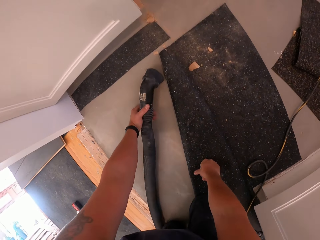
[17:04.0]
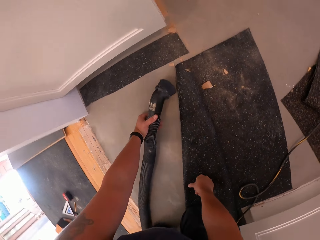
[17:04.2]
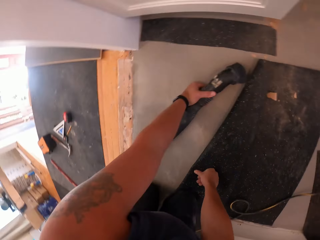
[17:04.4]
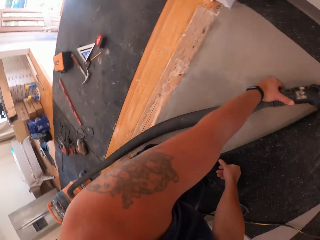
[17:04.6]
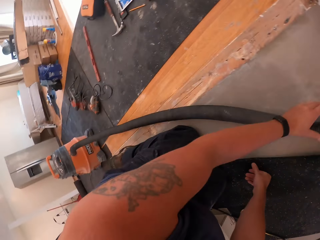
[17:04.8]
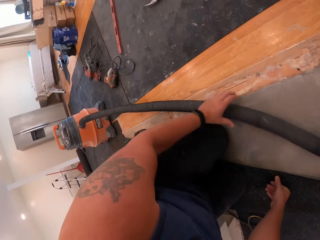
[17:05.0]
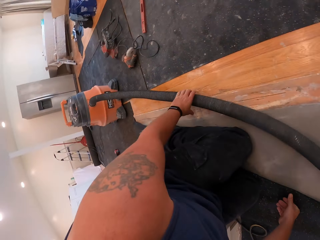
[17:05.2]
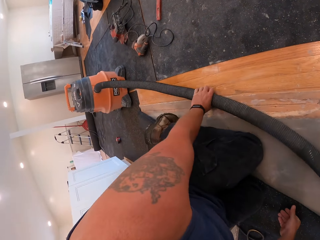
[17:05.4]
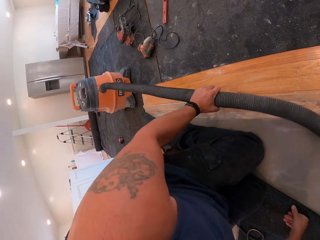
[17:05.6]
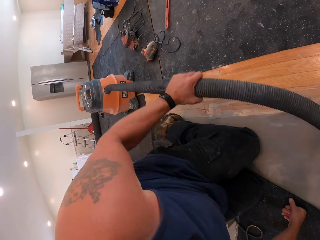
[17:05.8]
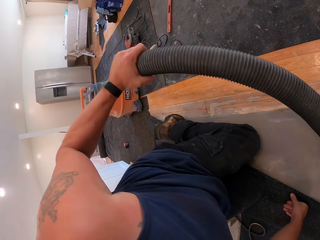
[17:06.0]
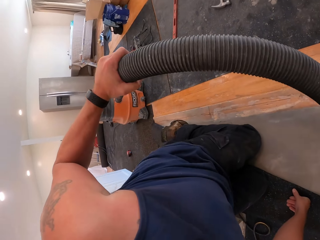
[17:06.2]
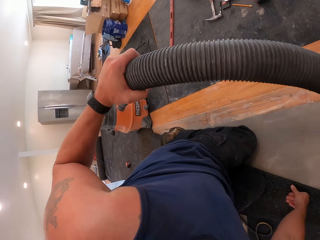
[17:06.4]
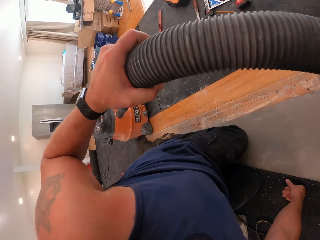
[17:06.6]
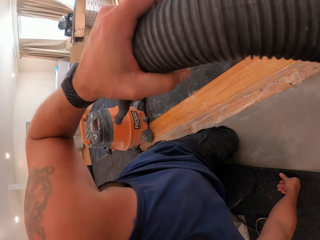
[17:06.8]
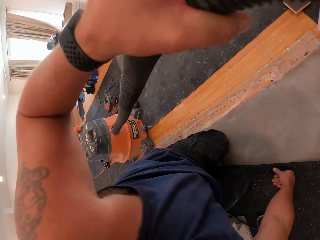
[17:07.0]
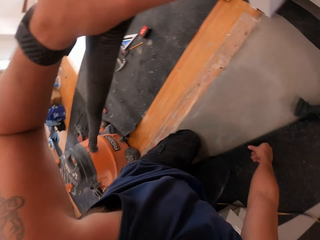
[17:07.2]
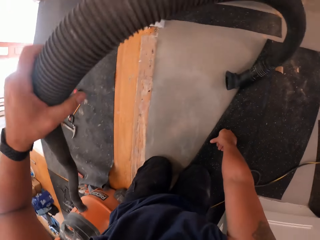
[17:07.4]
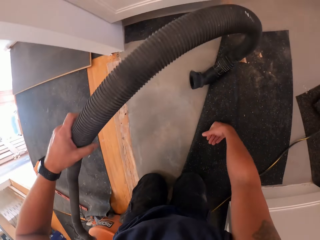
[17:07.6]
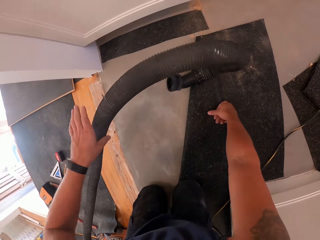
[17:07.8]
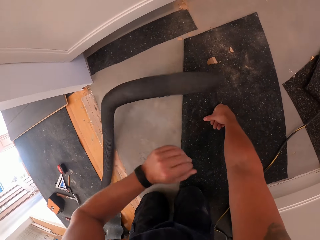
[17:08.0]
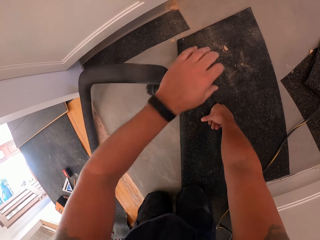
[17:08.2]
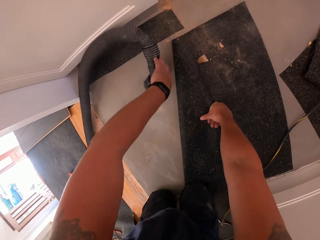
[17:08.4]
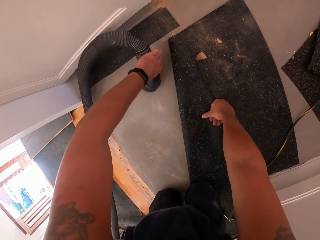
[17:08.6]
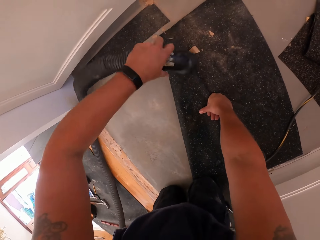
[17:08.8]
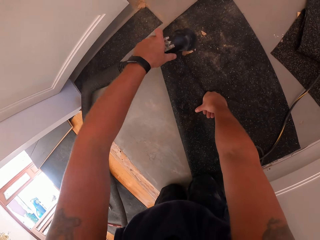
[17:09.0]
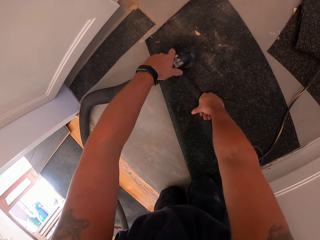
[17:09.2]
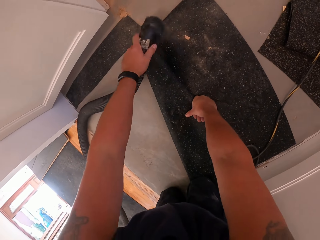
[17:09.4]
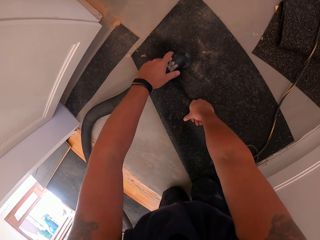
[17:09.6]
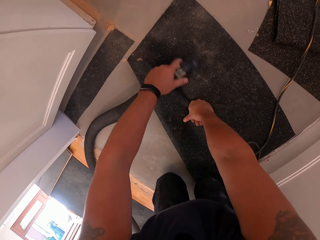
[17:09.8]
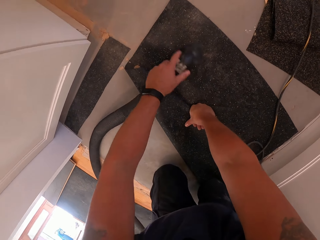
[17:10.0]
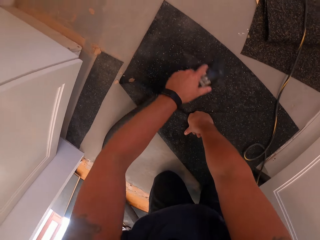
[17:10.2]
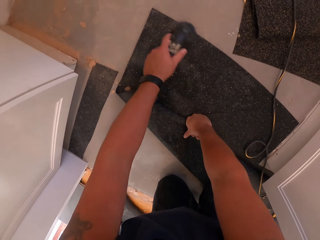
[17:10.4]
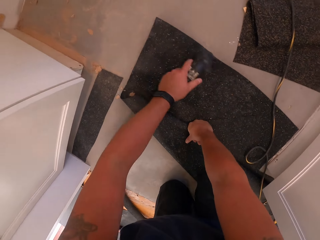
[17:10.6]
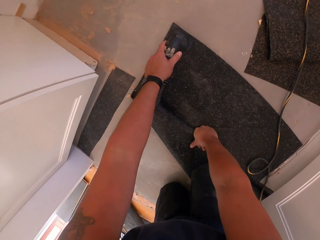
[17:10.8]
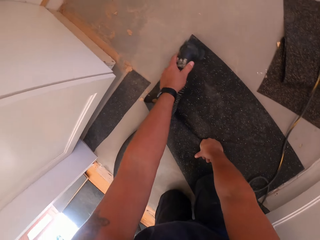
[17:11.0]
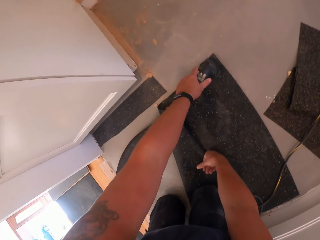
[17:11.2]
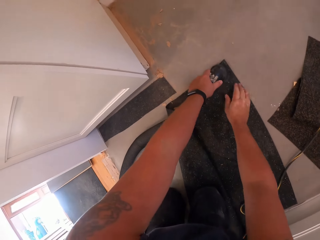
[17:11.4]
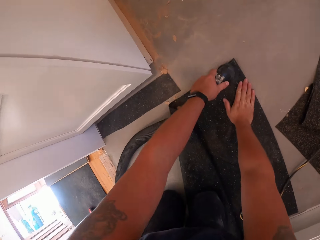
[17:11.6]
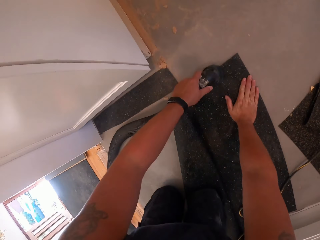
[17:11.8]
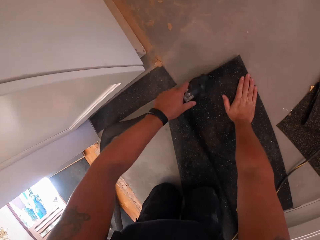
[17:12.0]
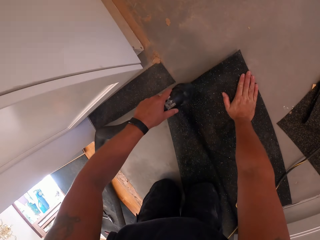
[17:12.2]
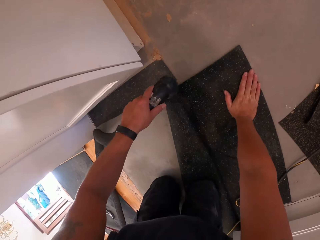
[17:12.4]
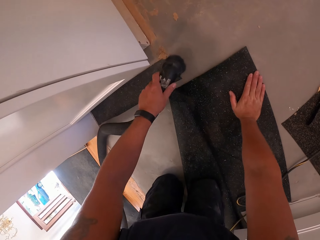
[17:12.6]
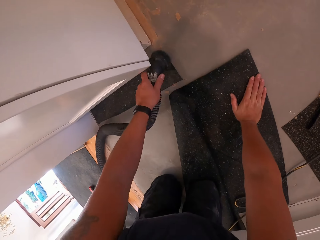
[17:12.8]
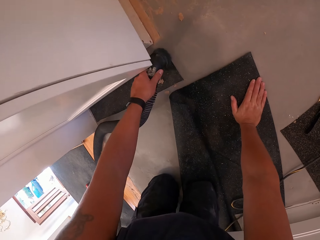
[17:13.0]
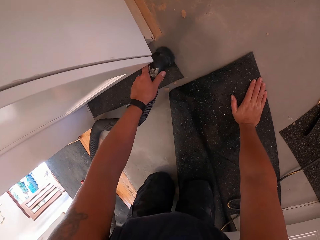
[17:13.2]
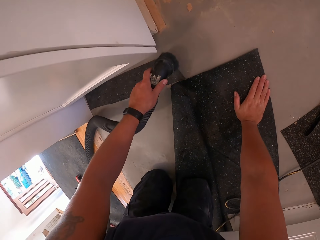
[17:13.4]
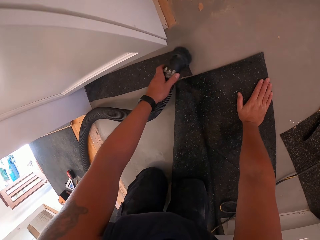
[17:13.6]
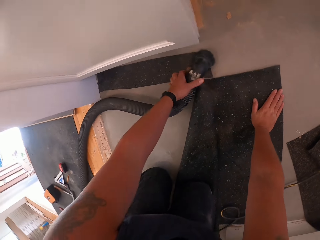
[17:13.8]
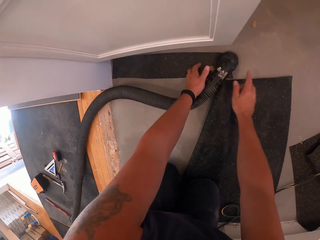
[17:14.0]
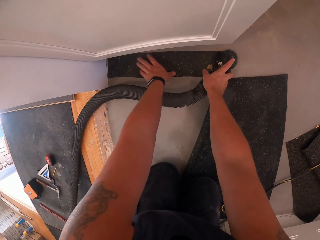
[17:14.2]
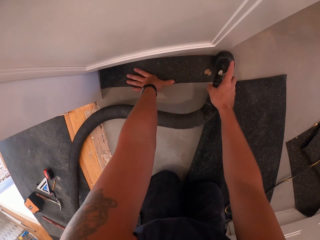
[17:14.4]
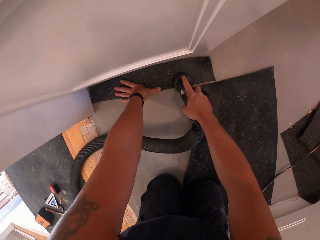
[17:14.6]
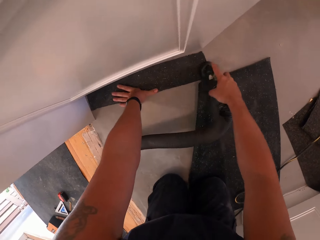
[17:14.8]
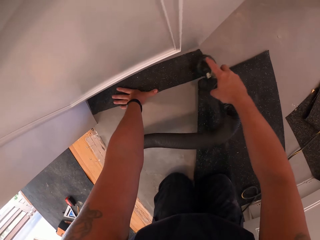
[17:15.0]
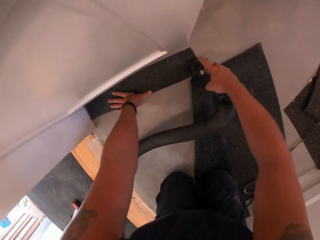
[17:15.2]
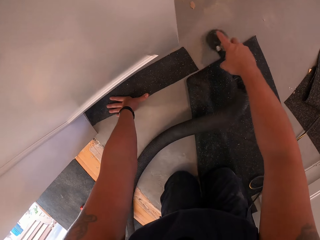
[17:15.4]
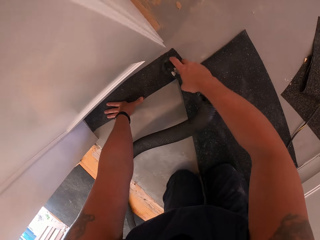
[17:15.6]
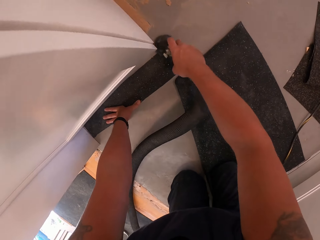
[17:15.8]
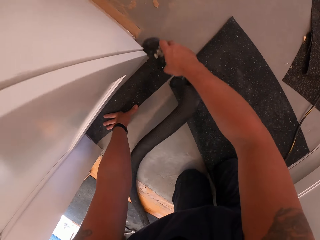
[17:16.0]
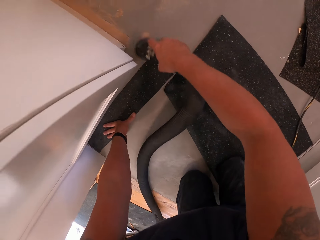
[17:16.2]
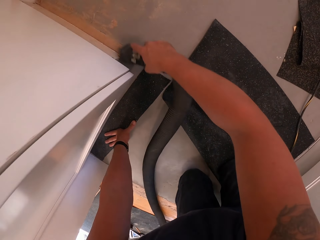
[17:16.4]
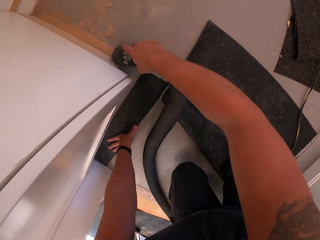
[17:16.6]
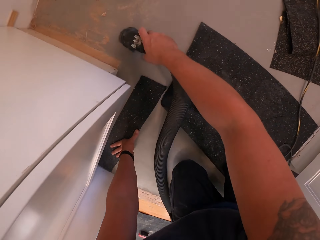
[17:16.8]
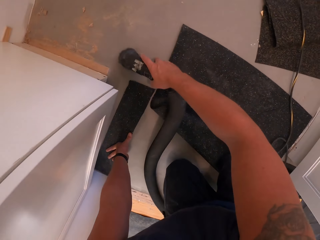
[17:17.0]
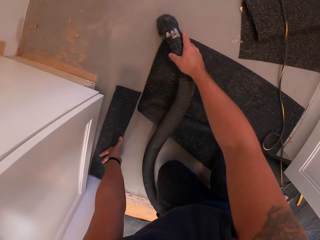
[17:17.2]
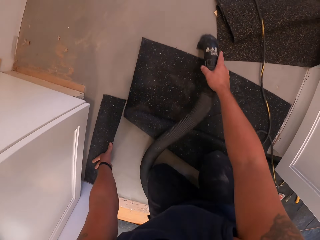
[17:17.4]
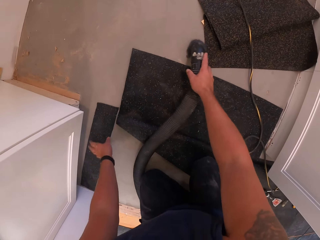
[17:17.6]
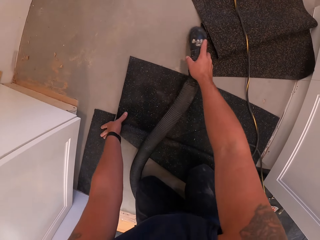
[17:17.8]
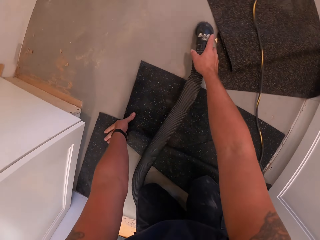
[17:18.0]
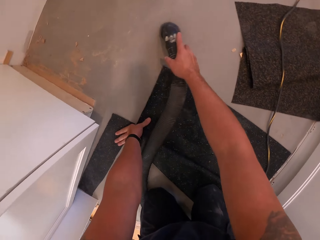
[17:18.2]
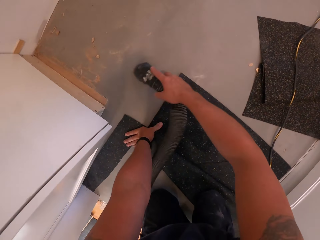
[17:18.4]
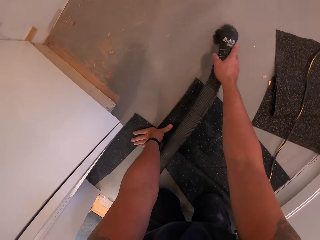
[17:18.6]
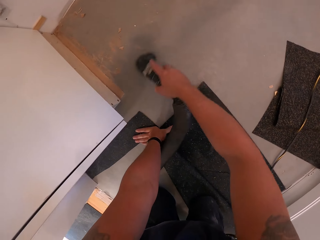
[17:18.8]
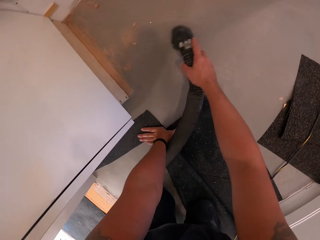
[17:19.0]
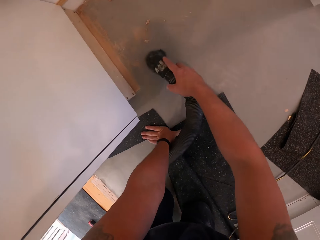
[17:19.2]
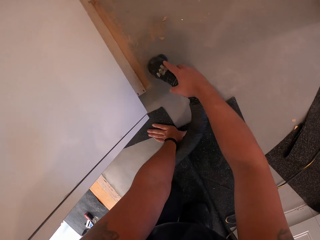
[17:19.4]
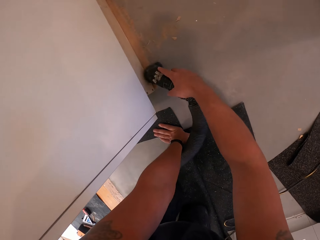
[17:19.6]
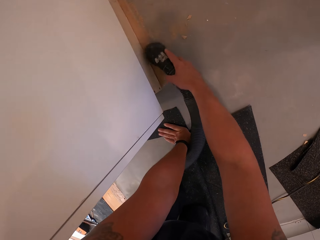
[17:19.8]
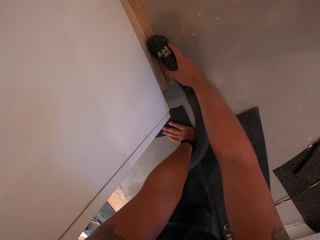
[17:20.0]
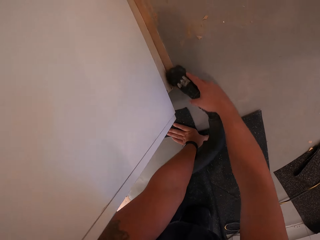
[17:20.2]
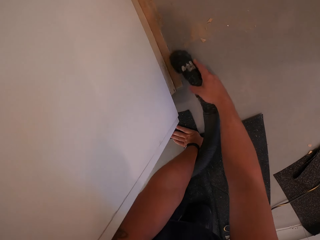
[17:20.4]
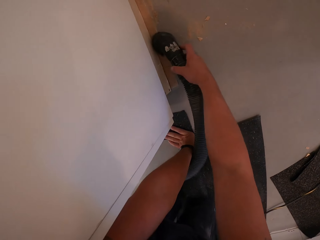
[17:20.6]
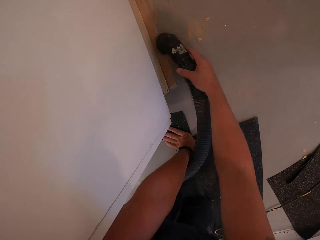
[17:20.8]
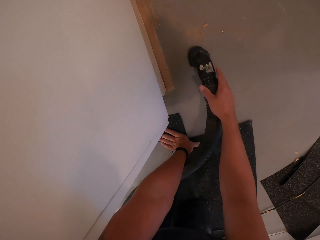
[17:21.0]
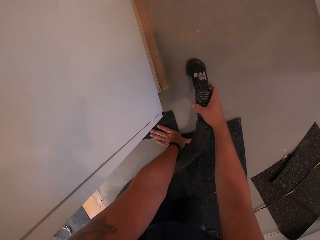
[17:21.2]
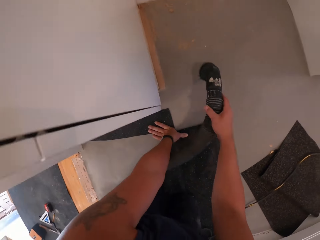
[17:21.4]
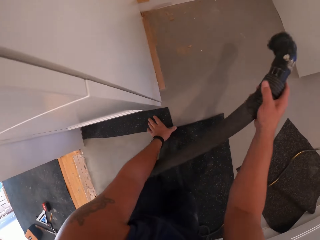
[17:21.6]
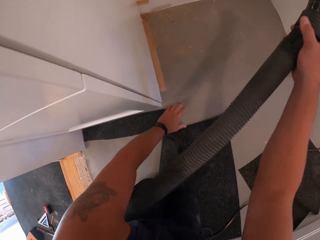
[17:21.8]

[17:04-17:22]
The camera wearer drags the vacuum cleaner with his left hand. He picks up the nozzle of the vacuum cleaner. He vacuums the foot mat with the vacuum cleaner. He vacuums another foot mat with the vacuum cleaner. He drops the vacuum cleaner nozzle on the wood floor. He picks up the vacuum cleaner nozzle from the floor board with his right hand. He vacuums the foot mat with the vacuum cleaner. He vacuums the skirting tiles.

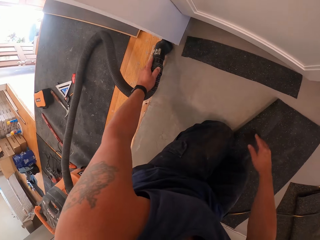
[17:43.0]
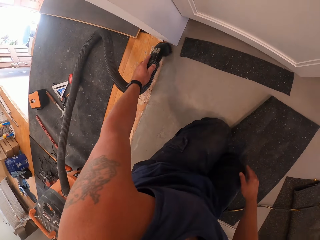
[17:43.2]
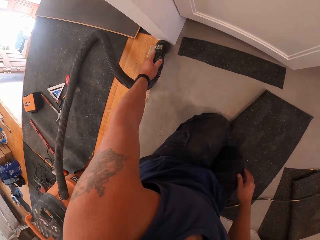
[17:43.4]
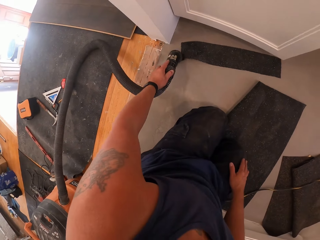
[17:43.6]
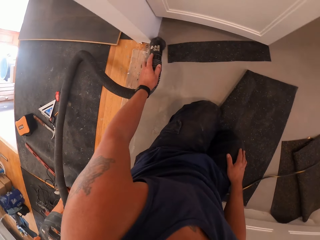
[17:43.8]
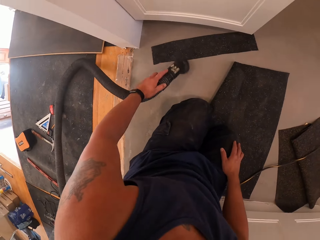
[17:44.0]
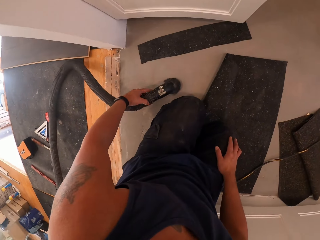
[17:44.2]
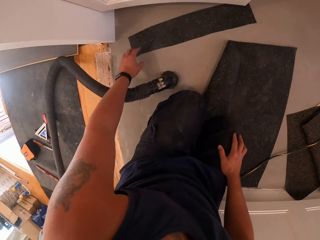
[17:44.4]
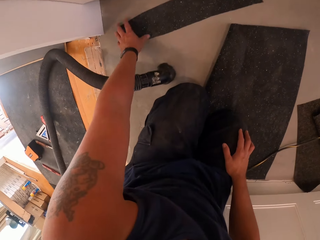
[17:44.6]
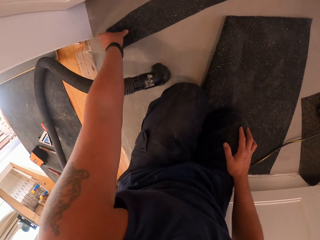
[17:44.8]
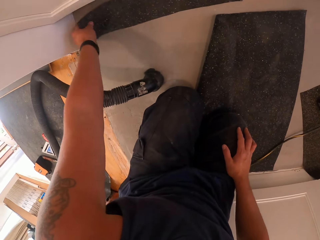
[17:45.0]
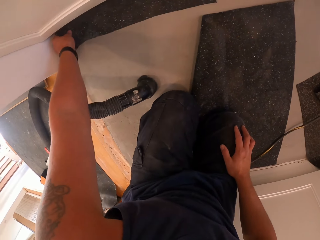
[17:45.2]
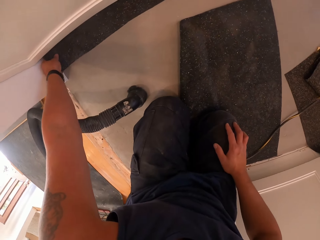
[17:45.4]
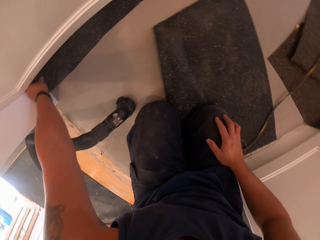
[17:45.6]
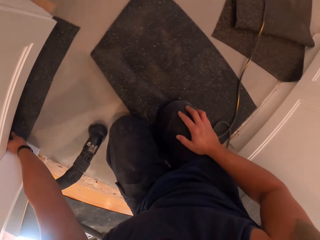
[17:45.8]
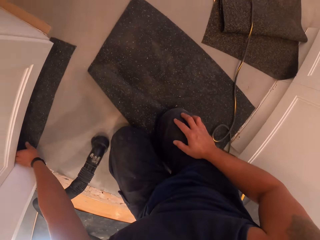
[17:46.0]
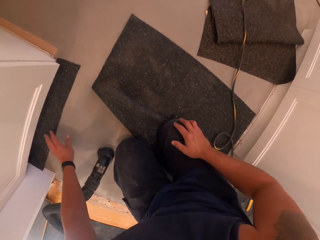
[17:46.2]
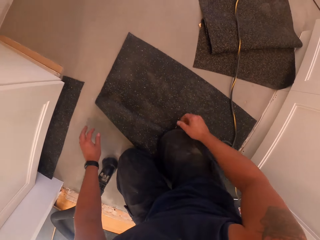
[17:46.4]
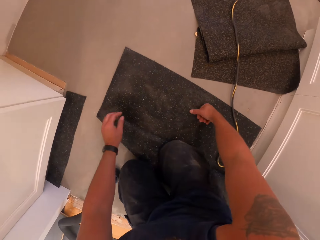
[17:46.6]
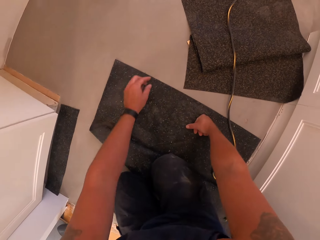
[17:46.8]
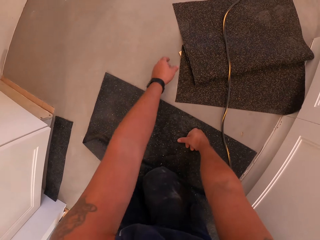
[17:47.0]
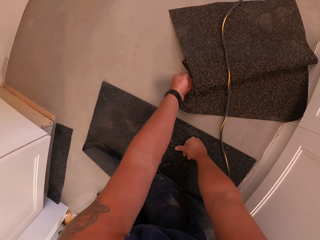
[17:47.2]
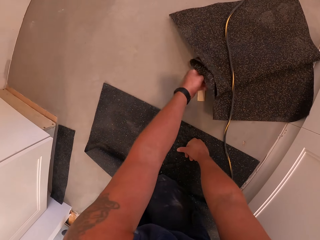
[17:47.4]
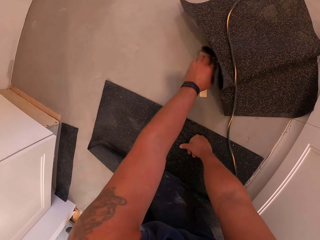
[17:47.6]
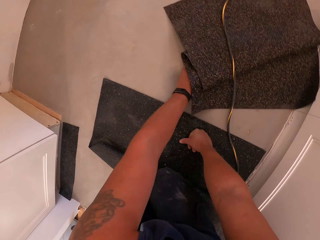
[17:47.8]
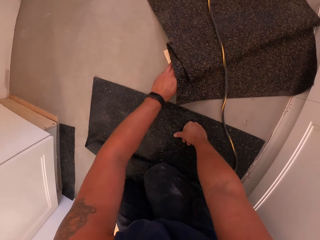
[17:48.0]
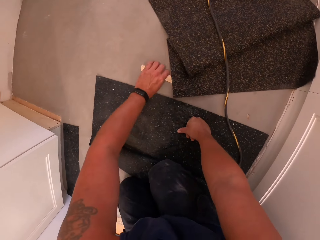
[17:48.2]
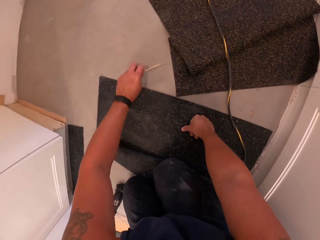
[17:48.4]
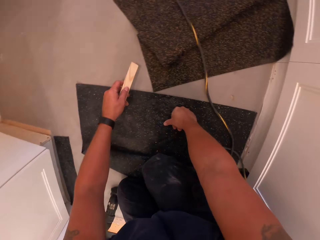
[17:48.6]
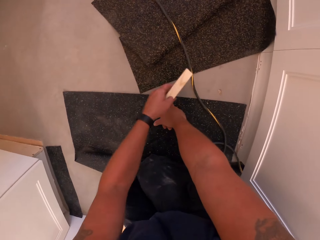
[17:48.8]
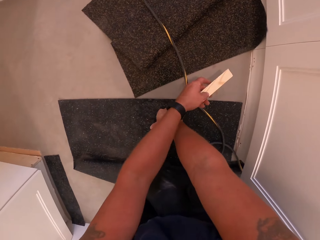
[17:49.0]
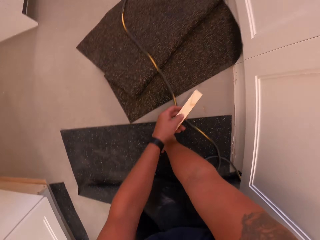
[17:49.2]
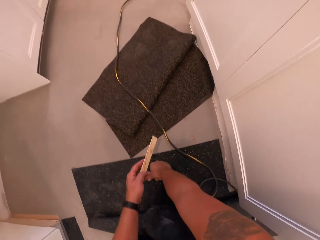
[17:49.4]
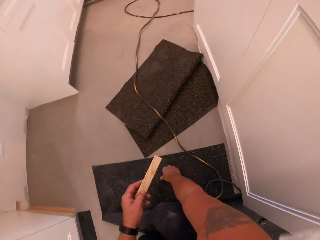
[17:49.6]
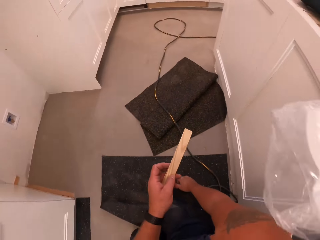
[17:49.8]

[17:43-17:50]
The camera wearer moves the piece of carpet or foot mat towards the wall with his left hand. He places his right hand on the piece of carpet. He lifts up the carpets with his hand. He picks up a piece of wood under another foot mat.
